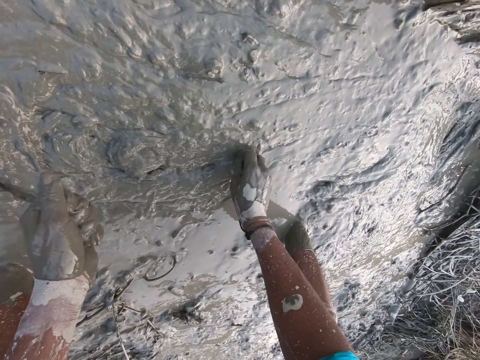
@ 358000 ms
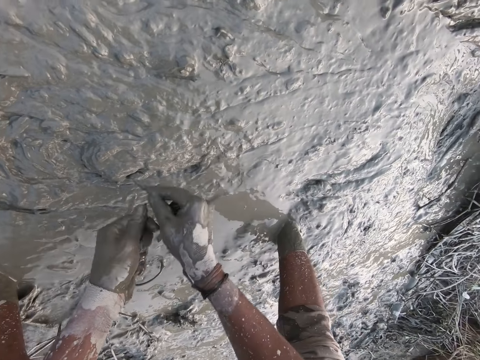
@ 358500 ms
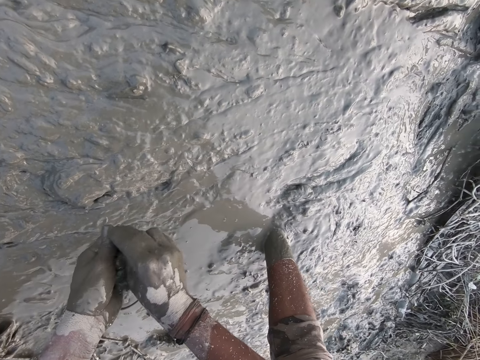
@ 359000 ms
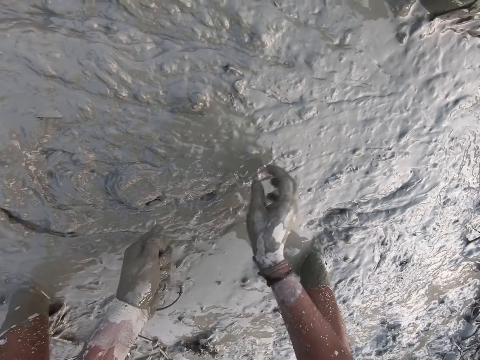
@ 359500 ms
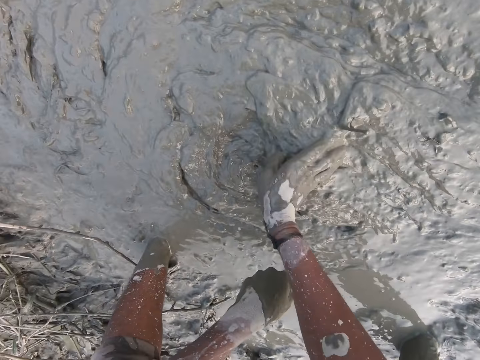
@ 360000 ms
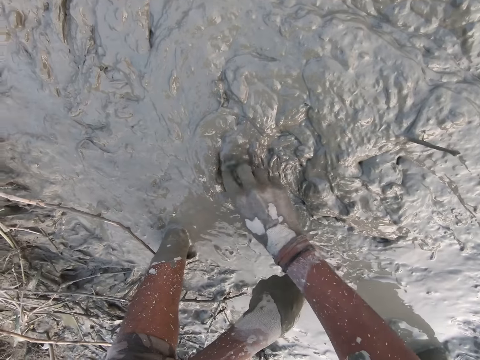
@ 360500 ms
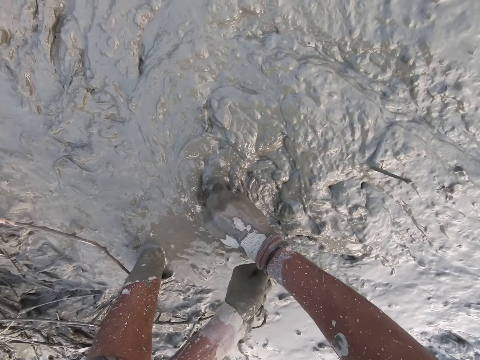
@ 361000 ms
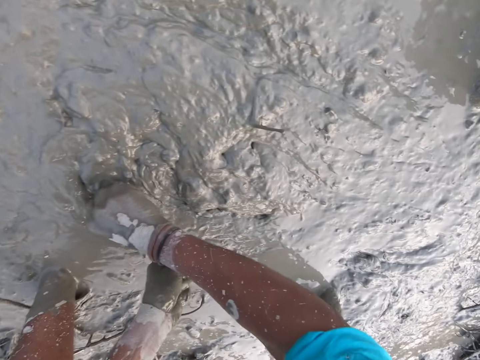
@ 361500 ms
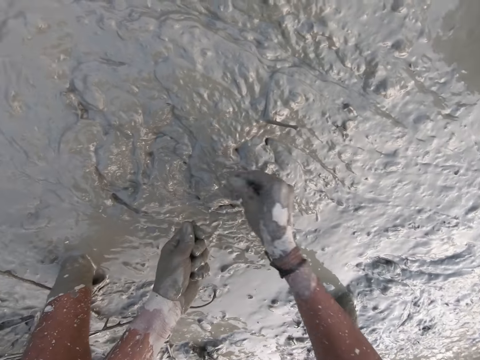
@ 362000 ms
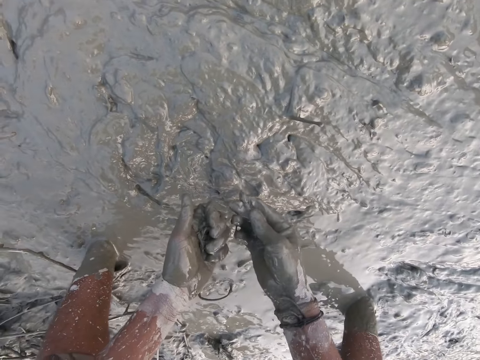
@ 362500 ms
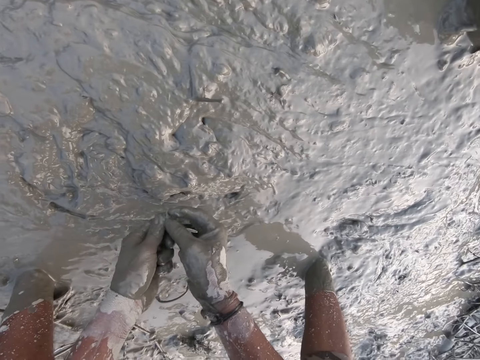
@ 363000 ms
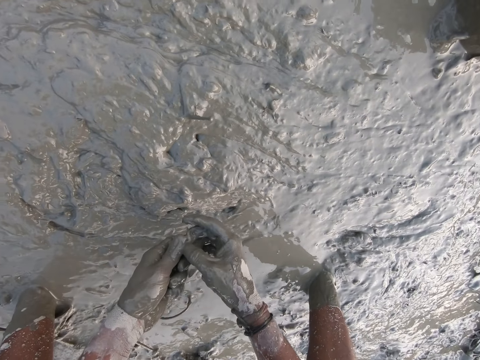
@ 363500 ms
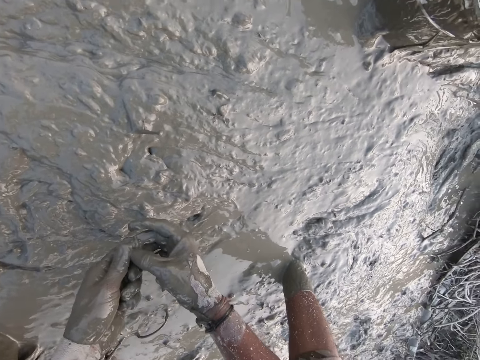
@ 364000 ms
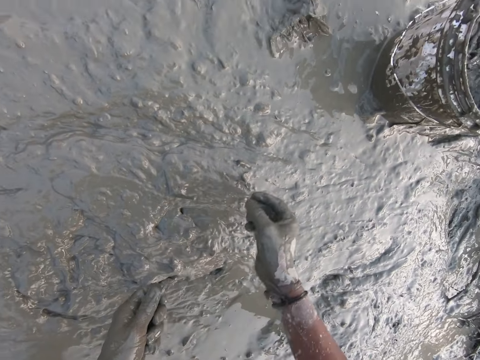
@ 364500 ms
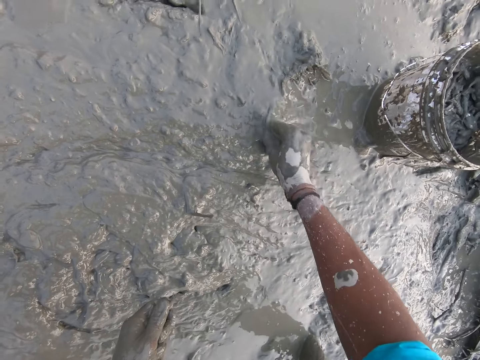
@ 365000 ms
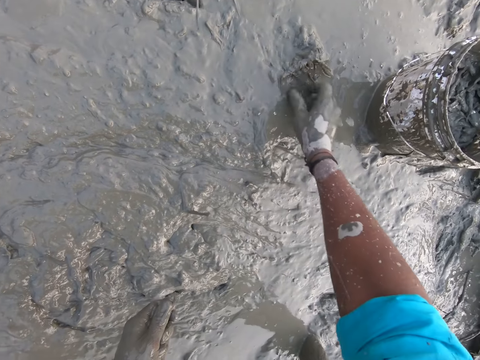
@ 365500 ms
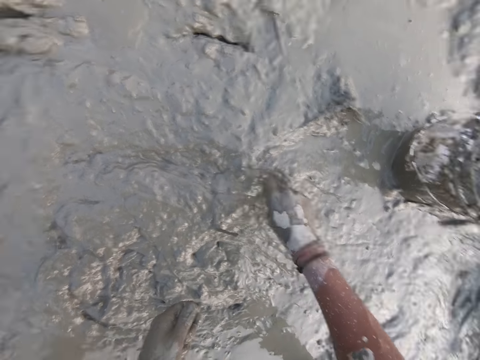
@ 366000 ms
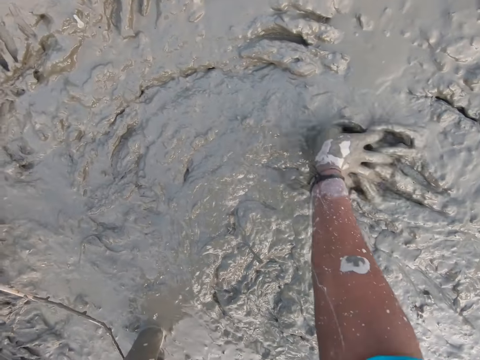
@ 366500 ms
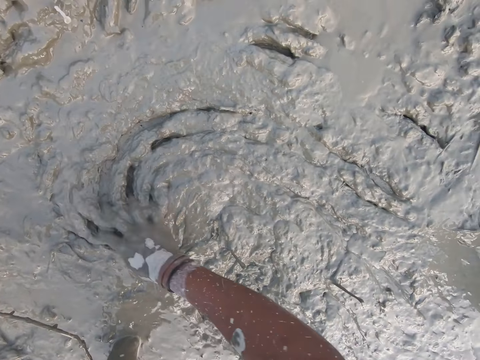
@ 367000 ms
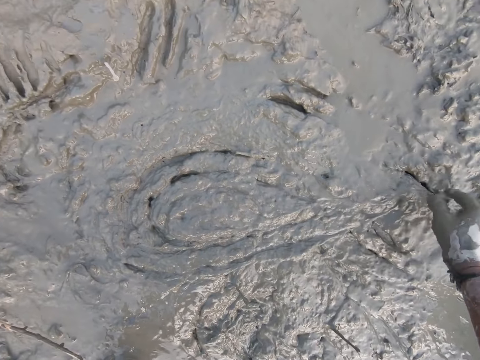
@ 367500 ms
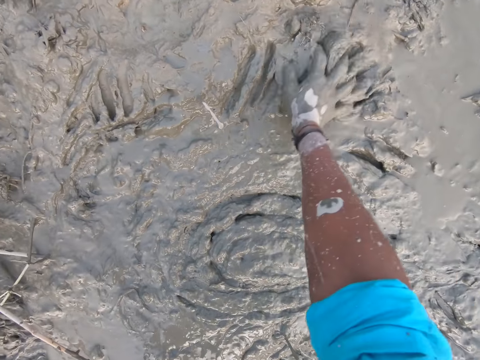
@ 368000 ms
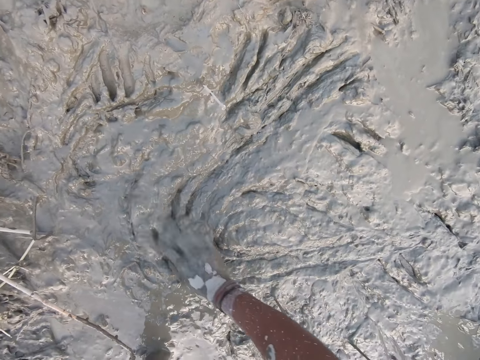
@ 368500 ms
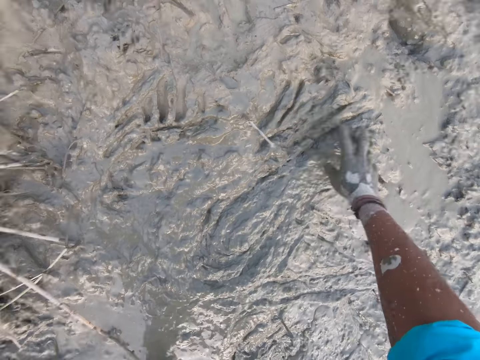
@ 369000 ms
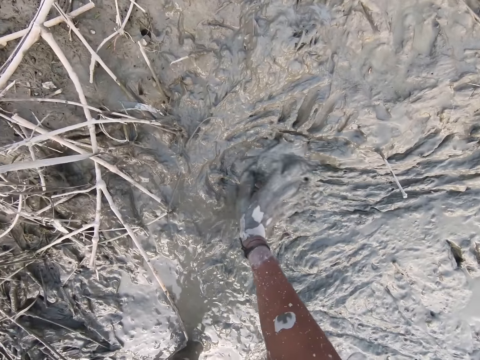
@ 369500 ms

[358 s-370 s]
The camera wearer picks a silver cyprinid from the mud with her right hand. She passes the fish from her right hand to her left hand. She holds the silver cyprinid with her left hand. She moves her right hand in the mud. She picks a silver cyprinid from the mud with her right hand. She passes the fish from her right hand to her left hand. She holds the silver cyprinid with her left hand. She moves her right hand in the mud.

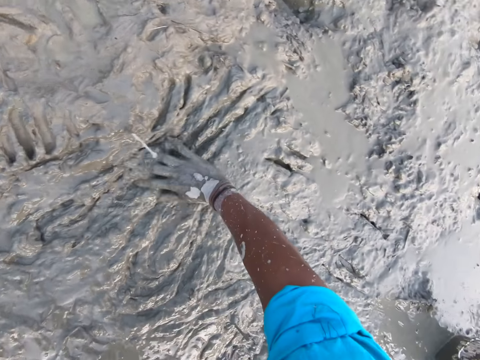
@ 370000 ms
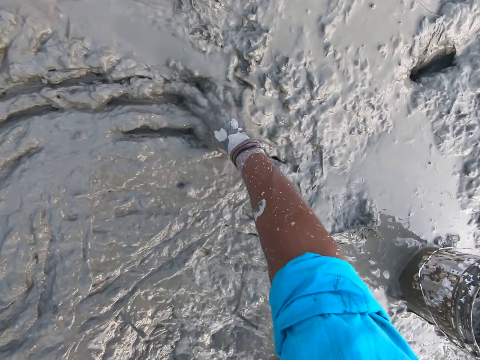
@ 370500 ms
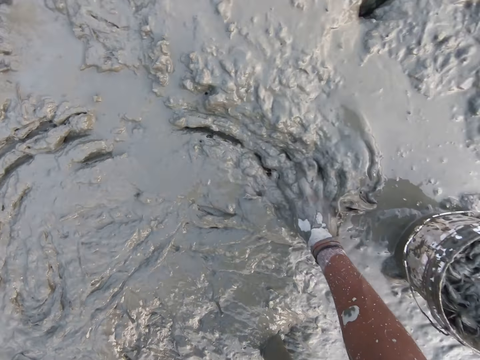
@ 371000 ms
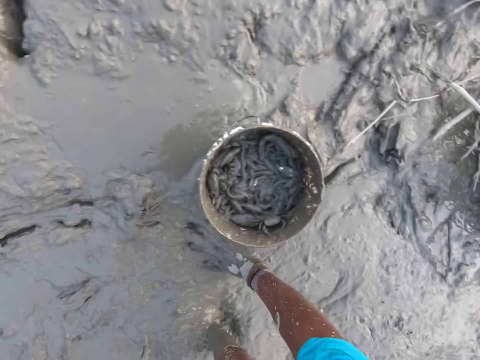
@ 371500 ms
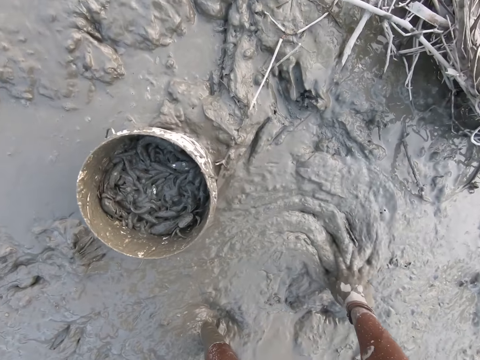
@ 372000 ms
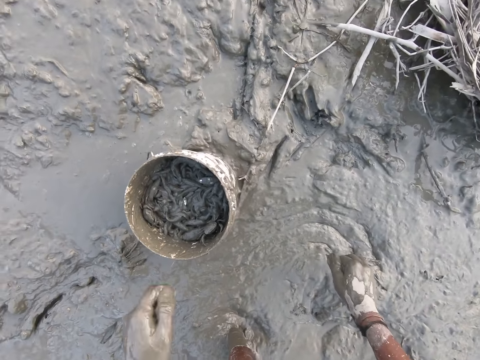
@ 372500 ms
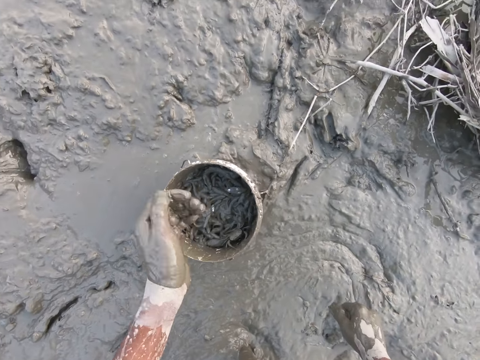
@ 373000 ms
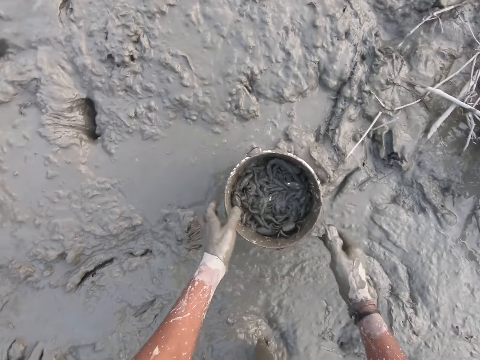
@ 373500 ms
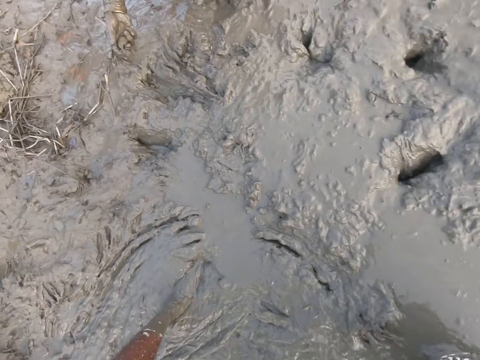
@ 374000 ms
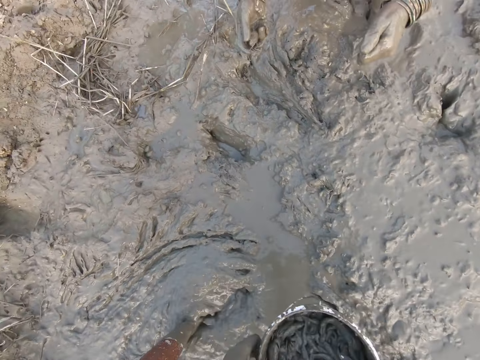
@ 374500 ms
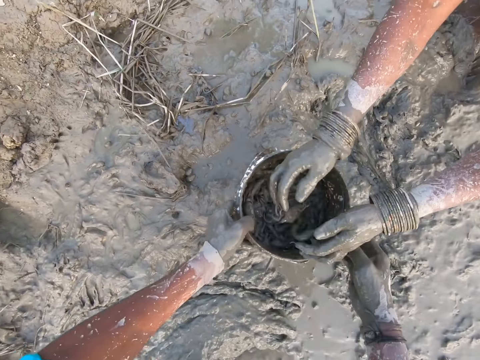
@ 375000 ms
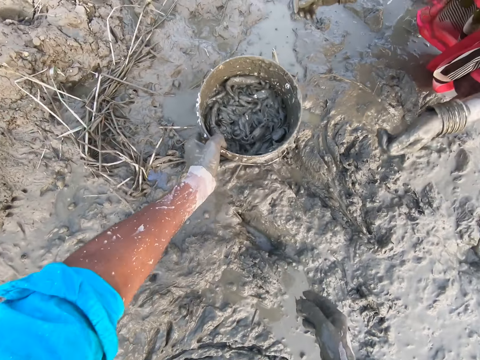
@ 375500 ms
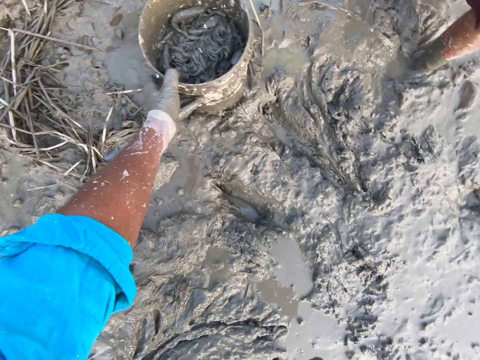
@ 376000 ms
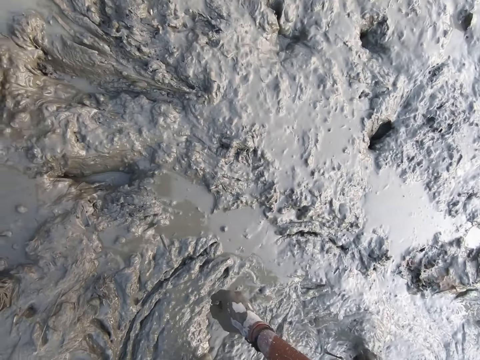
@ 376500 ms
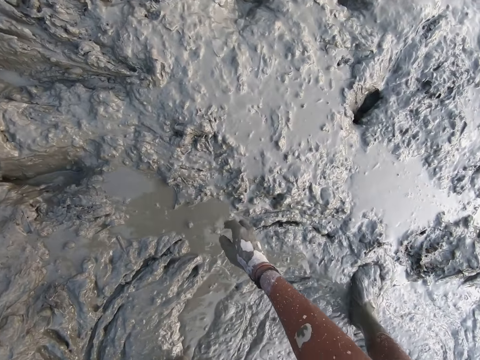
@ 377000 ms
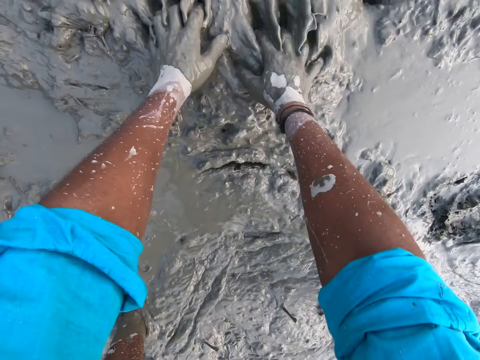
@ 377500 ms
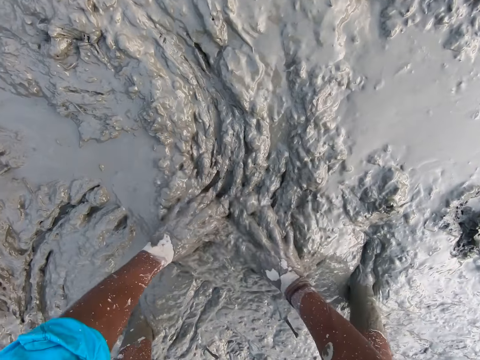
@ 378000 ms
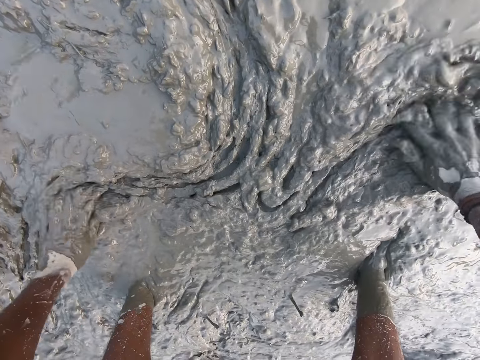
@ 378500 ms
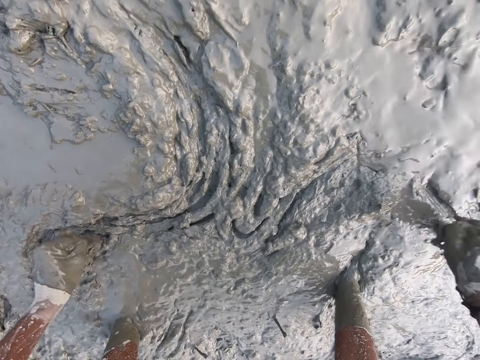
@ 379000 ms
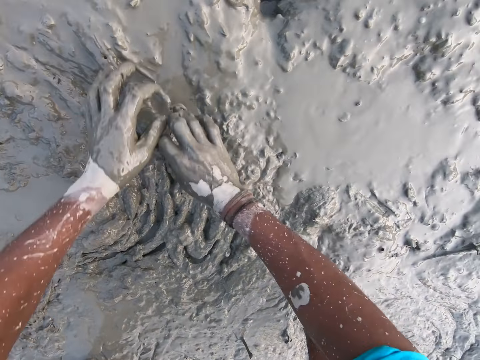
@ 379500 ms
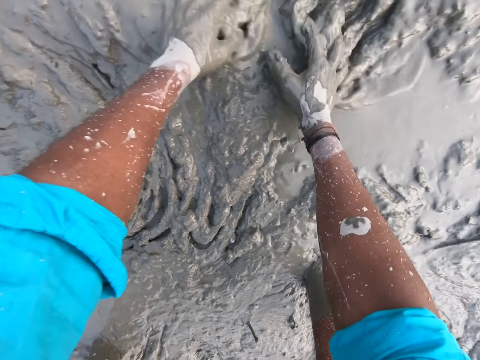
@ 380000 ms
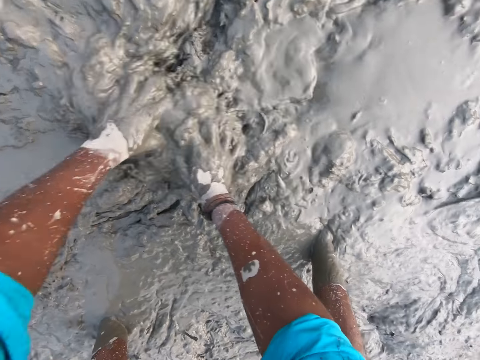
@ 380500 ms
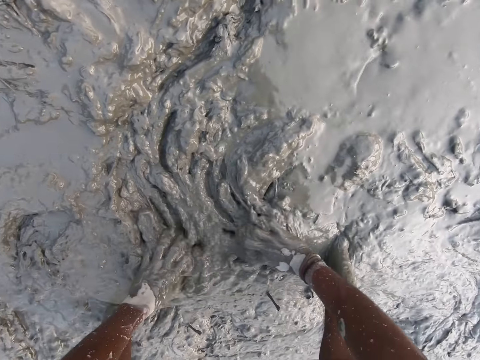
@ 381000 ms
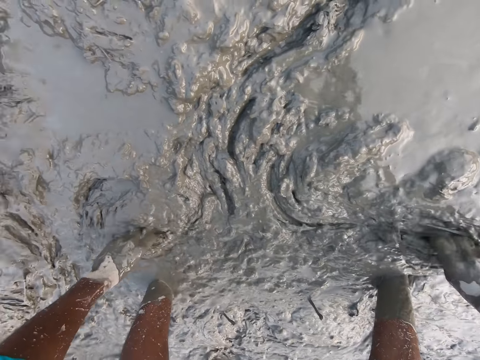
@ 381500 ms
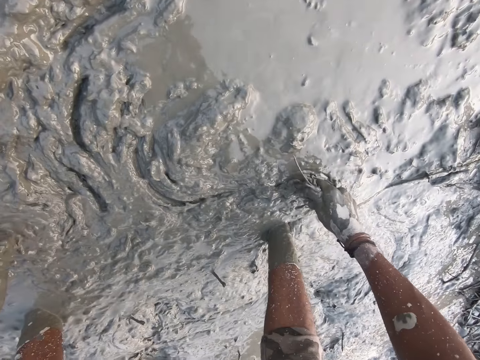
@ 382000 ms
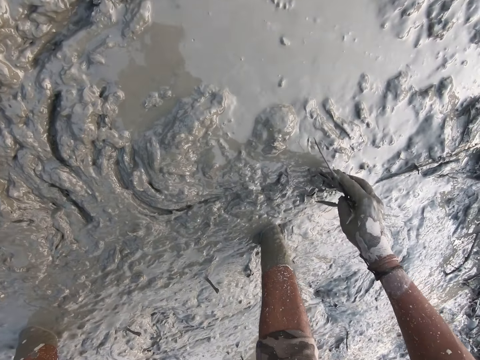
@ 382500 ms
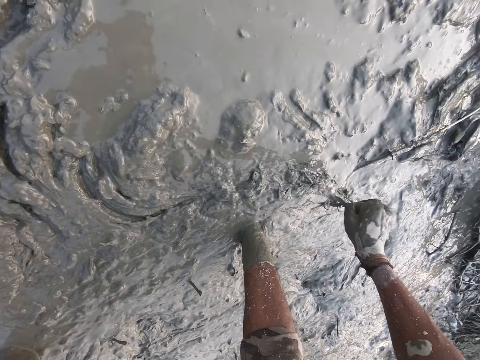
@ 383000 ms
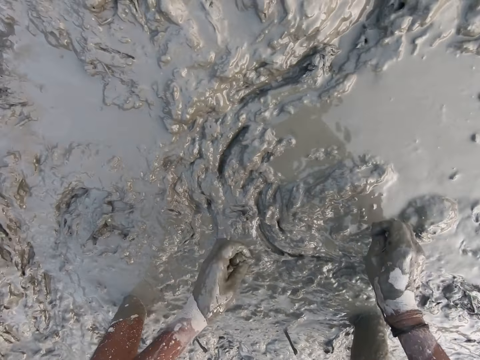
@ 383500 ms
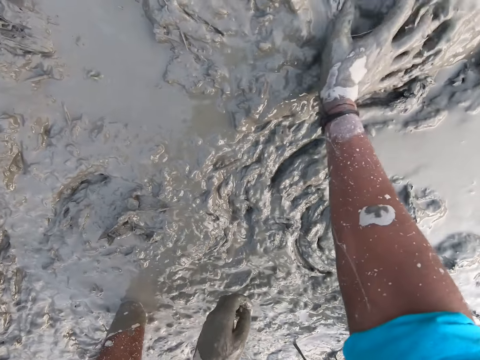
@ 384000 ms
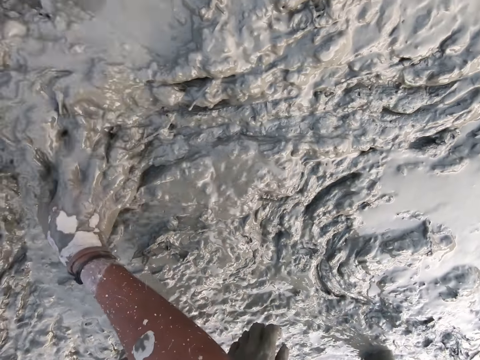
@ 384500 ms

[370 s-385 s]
The camera wearer puts a silver cyprinid in the bucket. She passes the fish from her right hand to her left hand. She picks up the bucket from the mud with both hands. A woman drops fishes into the bucket with her right hand. The camera wearer drops the bucket on the mud with both hands. She moves both hands in the mud. She moves the mud with her right hand.
